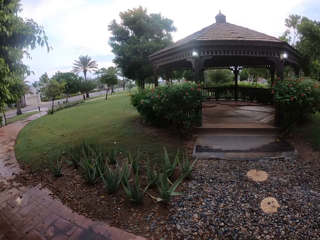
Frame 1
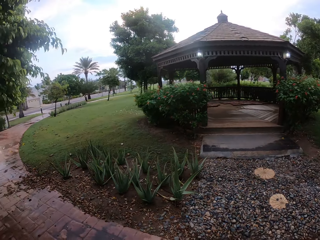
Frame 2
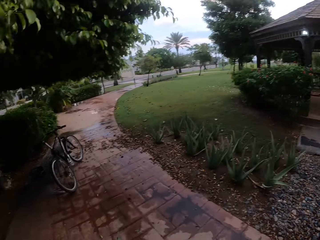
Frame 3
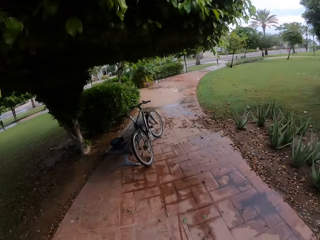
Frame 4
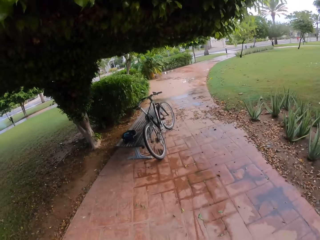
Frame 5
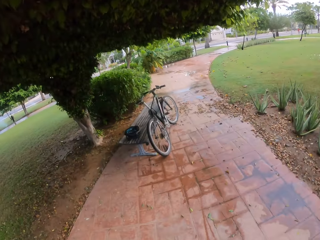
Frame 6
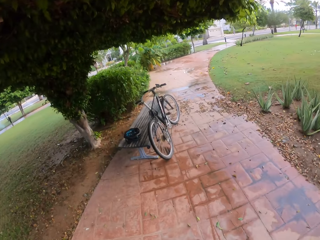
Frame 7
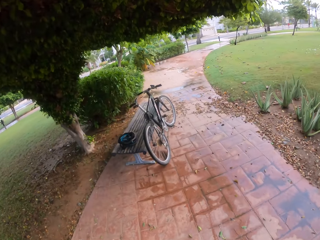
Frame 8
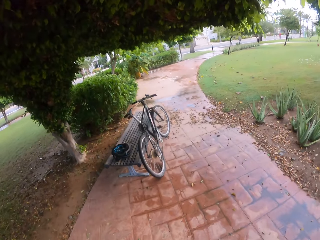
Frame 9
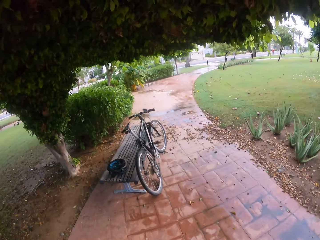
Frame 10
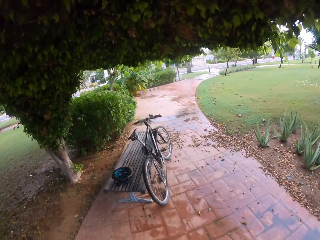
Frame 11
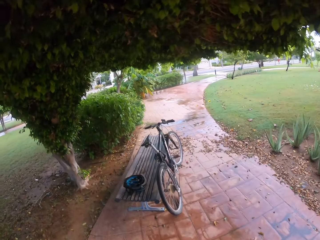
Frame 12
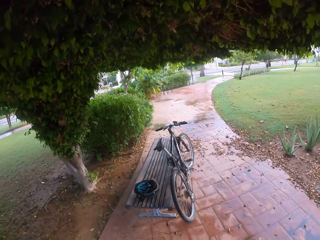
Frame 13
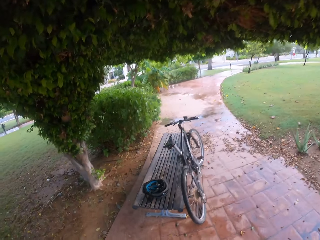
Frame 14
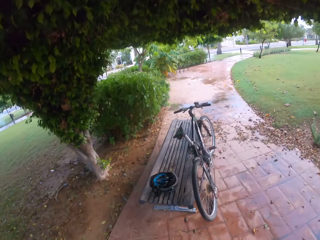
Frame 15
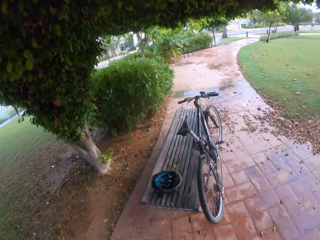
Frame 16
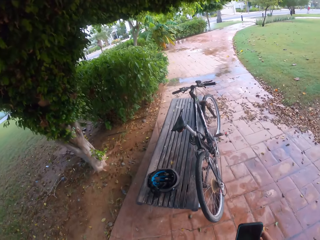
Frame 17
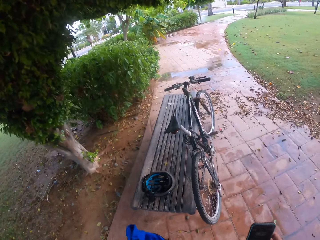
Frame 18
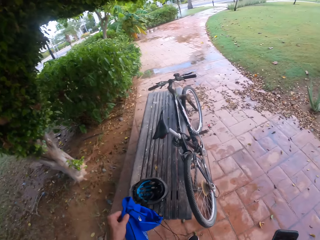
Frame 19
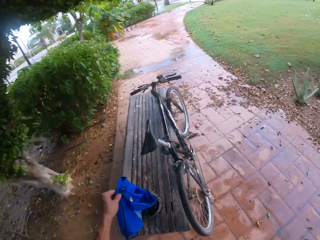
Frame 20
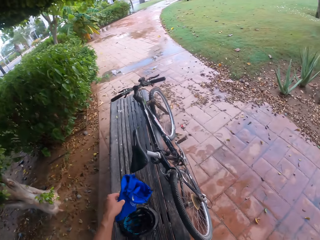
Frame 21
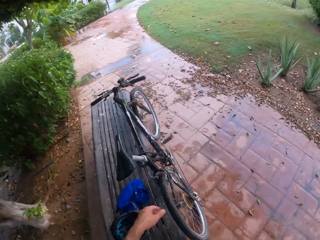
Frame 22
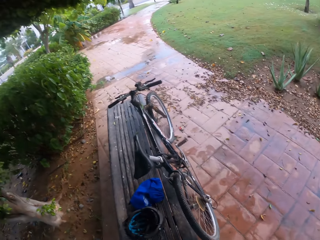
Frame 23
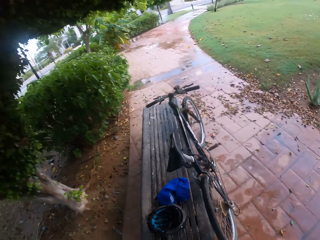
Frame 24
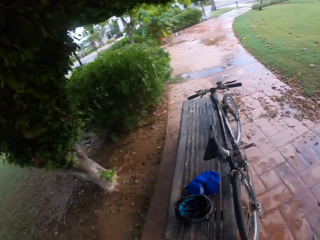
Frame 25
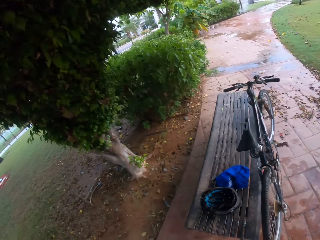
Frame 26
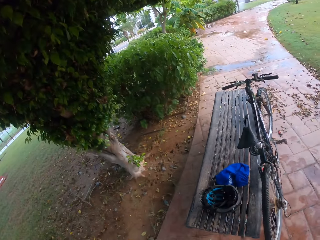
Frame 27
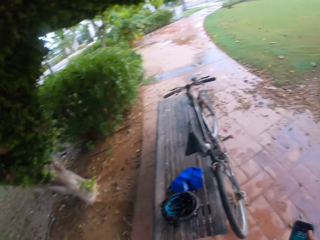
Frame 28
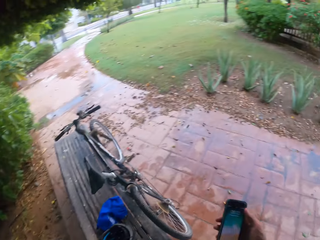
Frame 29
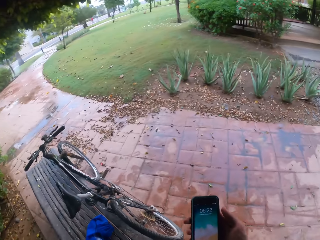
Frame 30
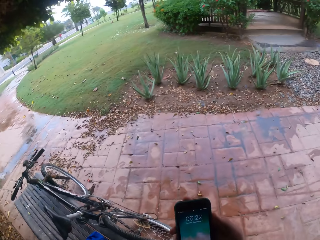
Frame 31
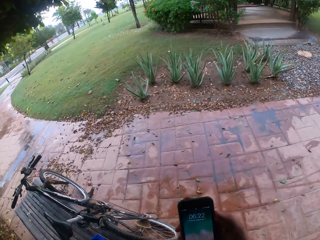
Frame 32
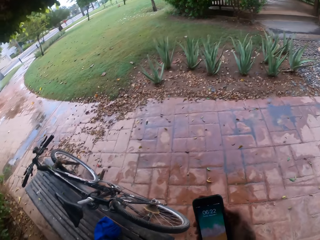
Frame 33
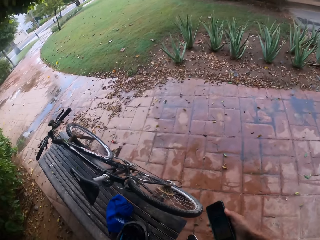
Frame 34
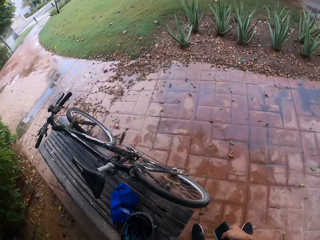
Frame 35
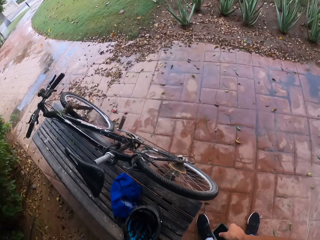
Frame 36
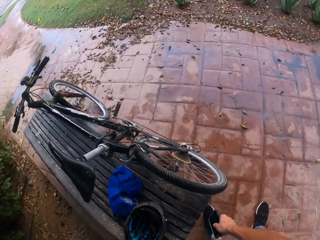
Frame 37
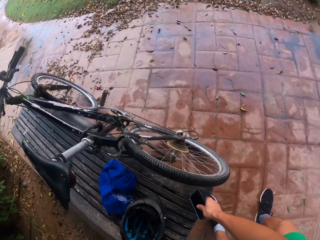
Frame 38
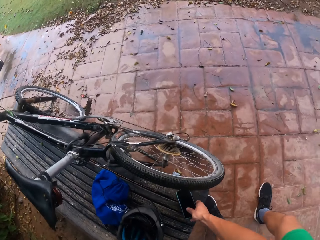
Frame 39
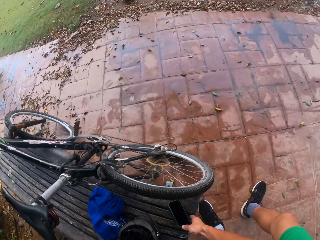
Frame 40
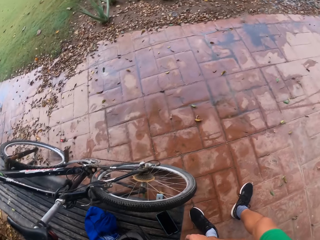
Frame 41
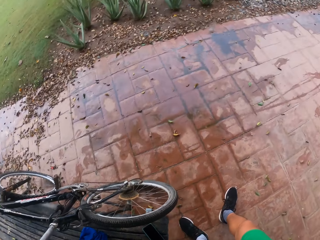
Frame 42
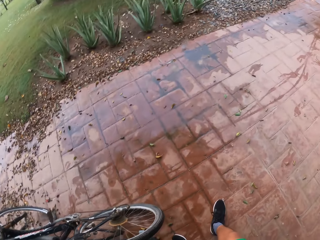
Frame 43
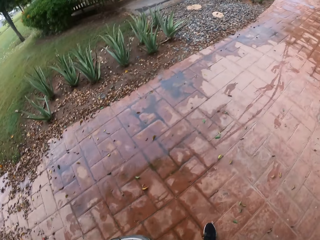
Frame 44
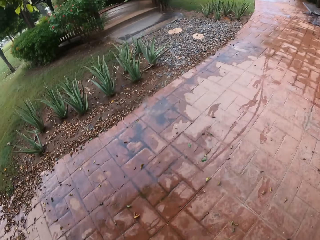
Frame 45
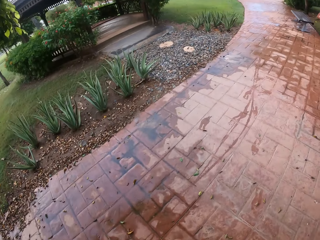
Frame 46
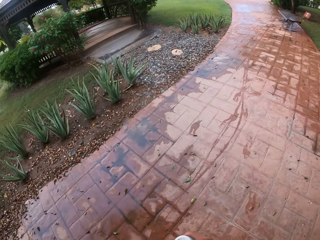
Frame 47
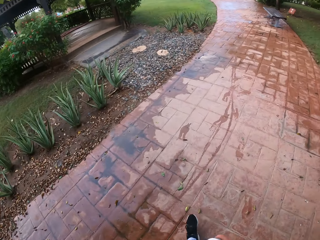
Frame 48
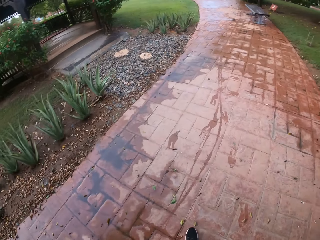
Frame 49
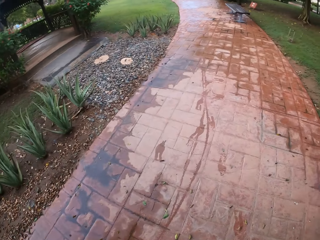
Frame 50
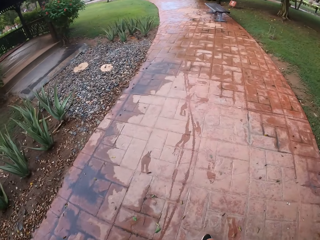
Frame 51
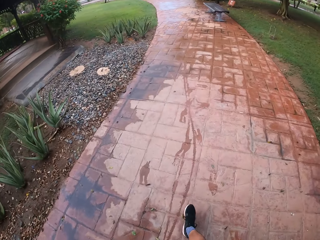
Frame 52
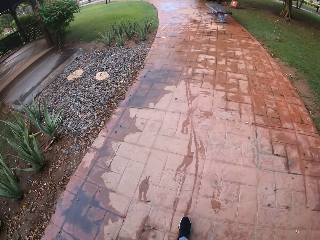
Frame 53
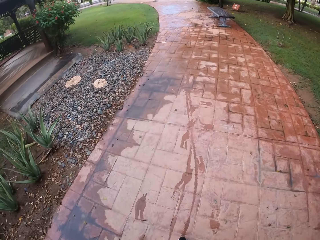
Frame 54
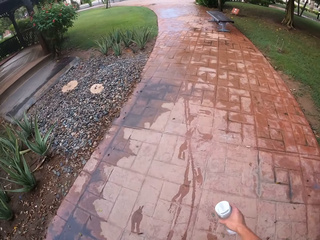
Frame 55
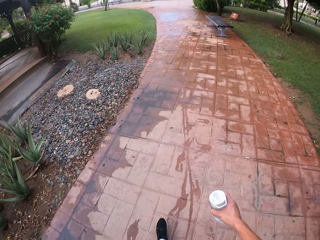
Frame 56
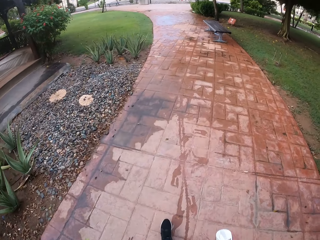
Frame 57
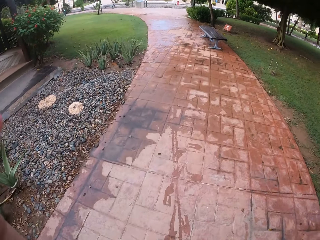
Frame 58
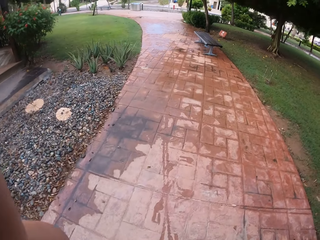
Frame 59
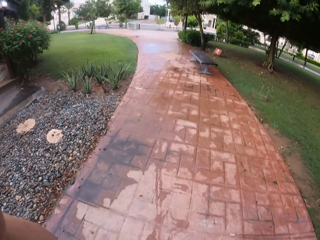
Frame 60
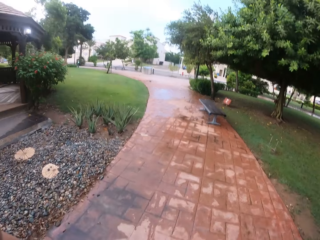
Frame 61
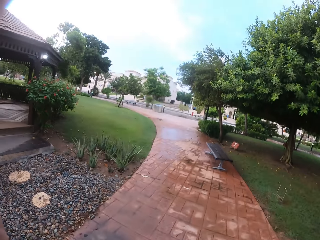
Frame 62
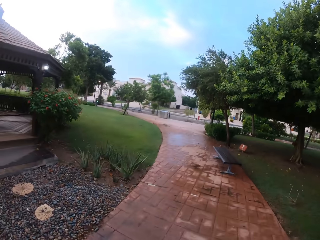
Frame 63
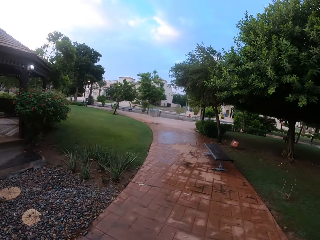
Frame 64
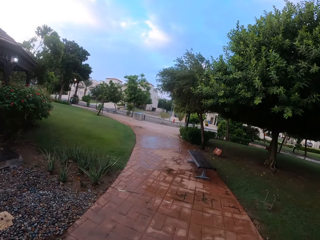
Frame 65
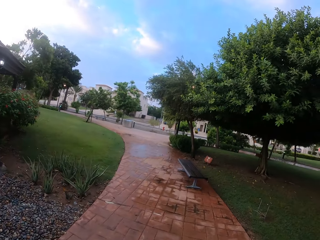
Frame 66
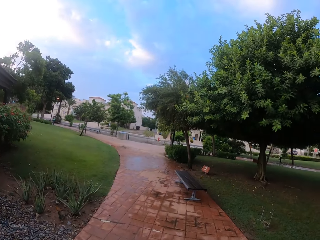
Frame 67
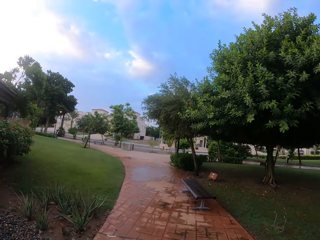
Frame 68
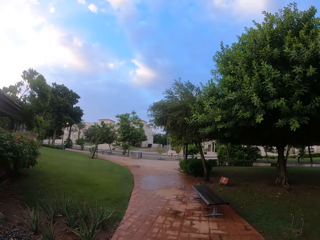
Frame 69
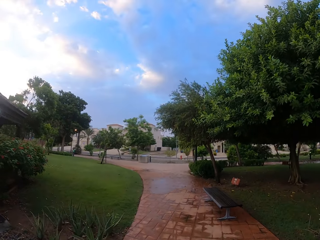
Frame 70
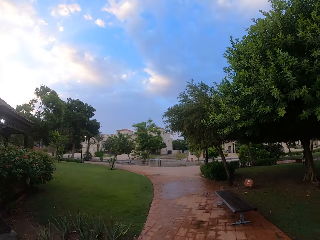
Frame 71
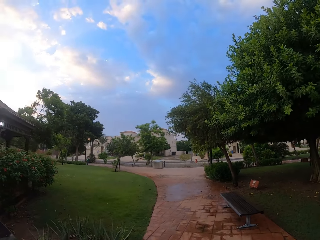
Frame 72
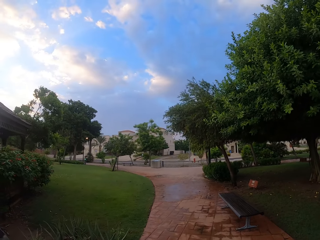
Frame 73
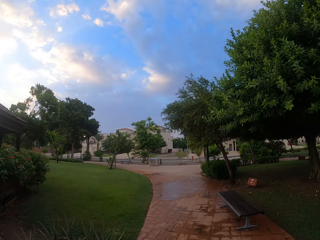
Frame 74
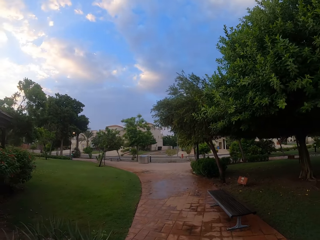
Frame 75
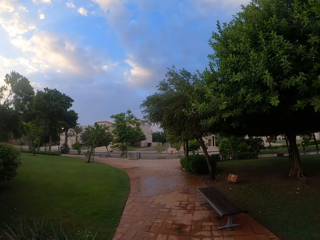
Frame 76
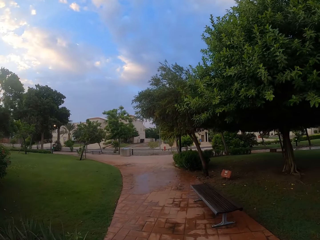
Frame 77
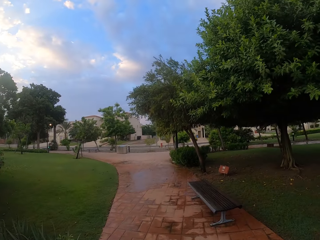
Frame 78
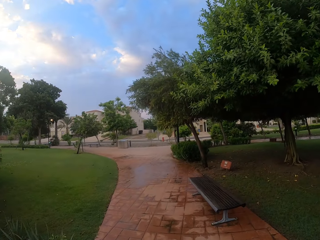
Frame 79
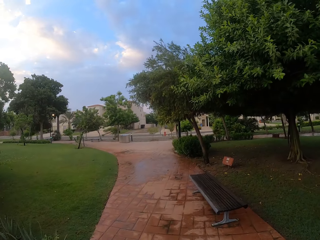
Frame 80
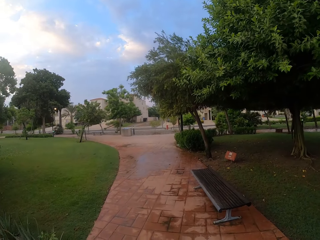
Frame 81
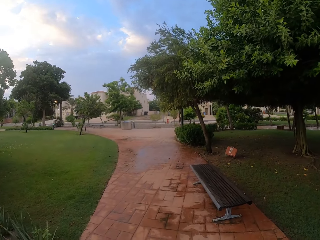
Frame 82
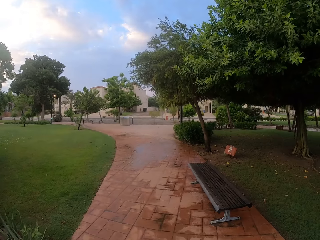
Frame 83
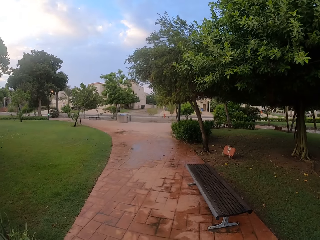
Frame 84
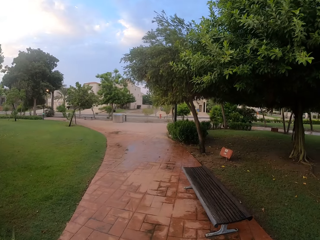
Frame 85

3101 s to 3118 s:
The camera wearer walks outside. They put the bag on the bench. They throw the bag on the bench. They press the phone. They hold their phone. They place their phone on the table. They walk around the park. They hold a water bottle. They walk outside.
